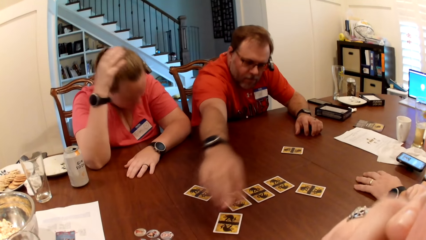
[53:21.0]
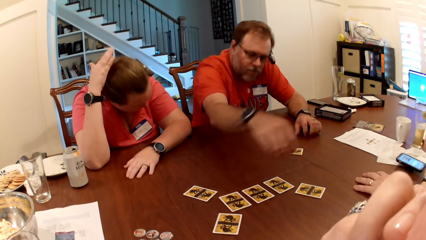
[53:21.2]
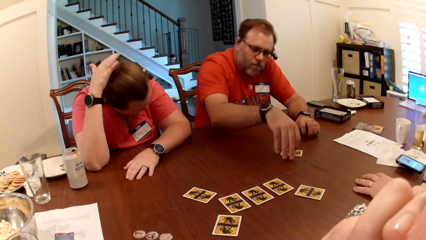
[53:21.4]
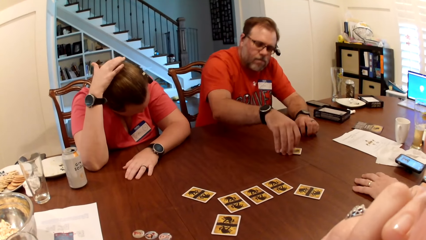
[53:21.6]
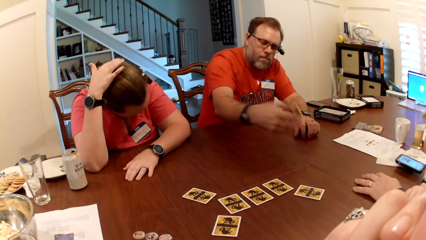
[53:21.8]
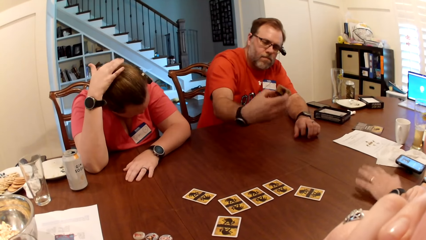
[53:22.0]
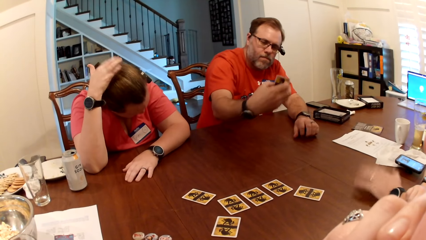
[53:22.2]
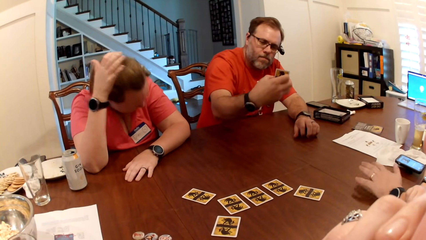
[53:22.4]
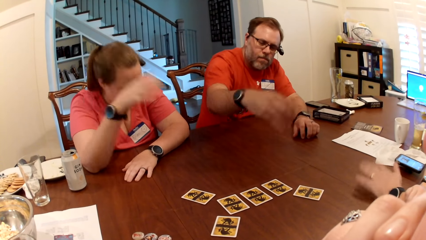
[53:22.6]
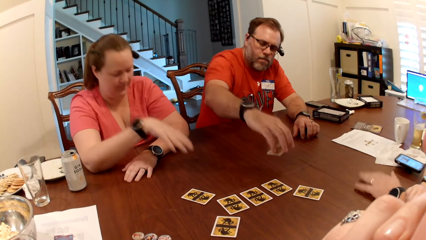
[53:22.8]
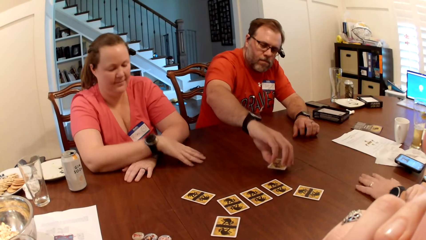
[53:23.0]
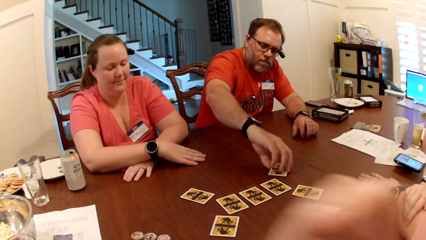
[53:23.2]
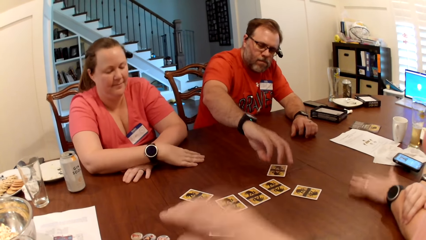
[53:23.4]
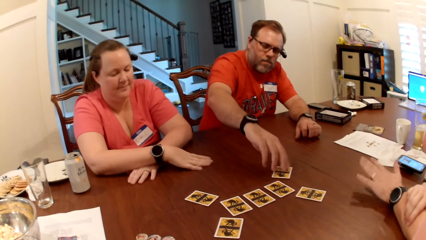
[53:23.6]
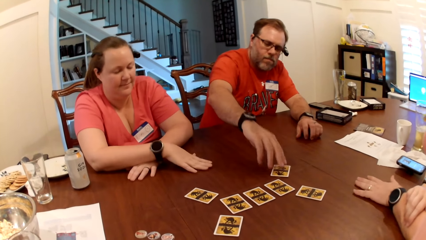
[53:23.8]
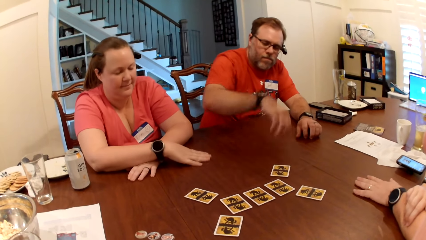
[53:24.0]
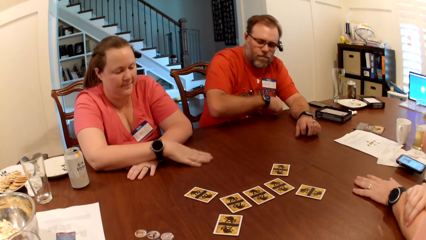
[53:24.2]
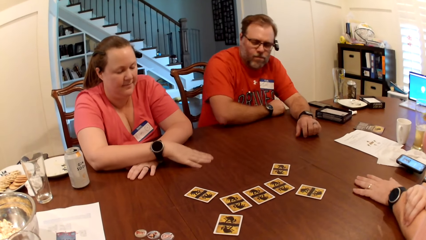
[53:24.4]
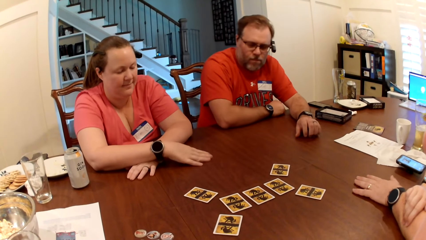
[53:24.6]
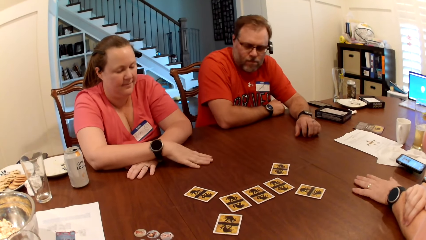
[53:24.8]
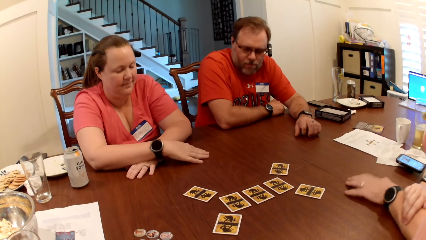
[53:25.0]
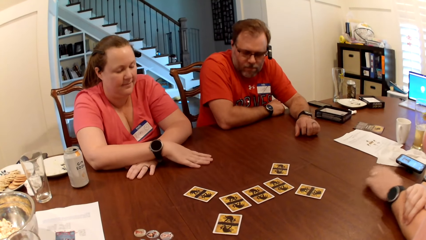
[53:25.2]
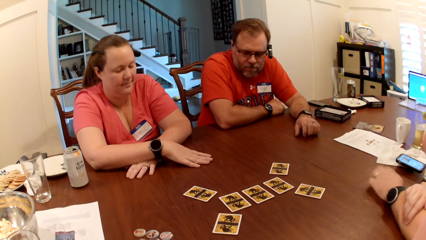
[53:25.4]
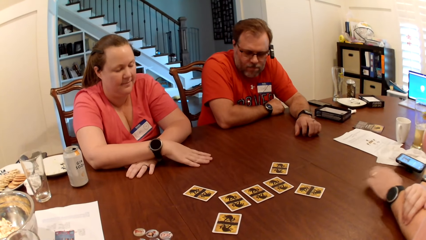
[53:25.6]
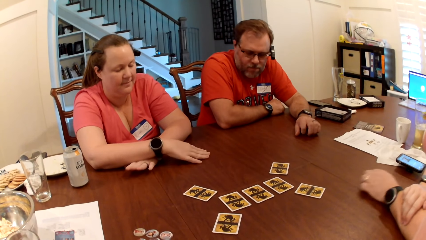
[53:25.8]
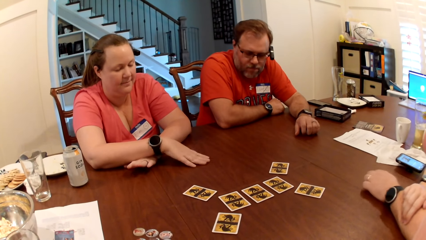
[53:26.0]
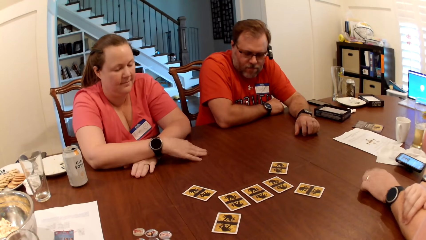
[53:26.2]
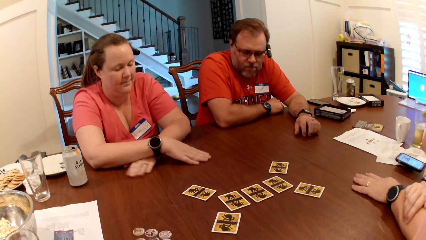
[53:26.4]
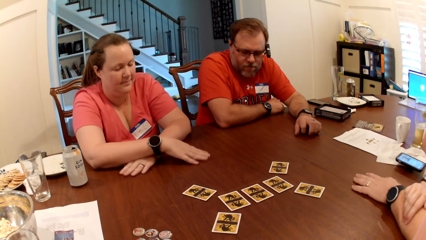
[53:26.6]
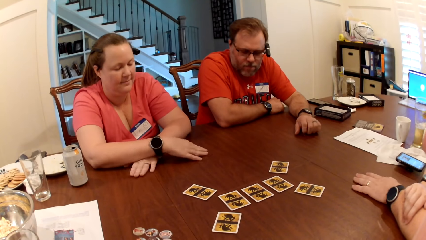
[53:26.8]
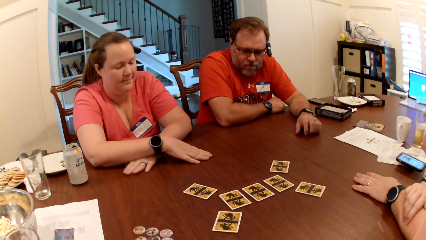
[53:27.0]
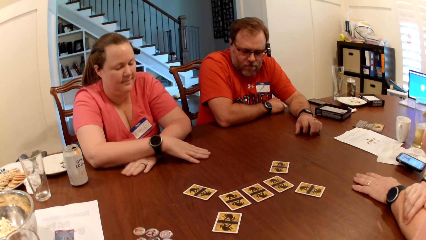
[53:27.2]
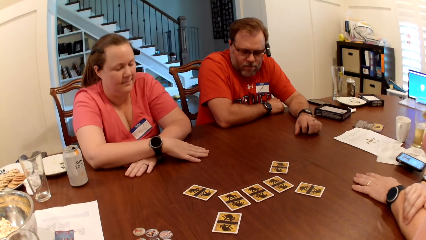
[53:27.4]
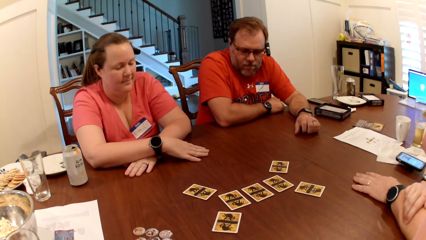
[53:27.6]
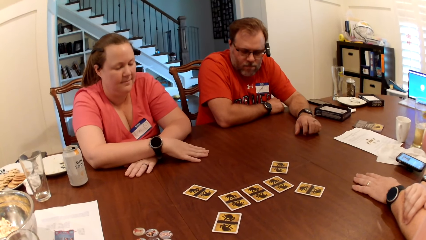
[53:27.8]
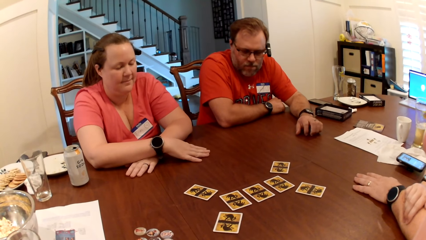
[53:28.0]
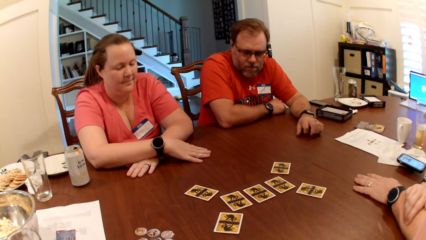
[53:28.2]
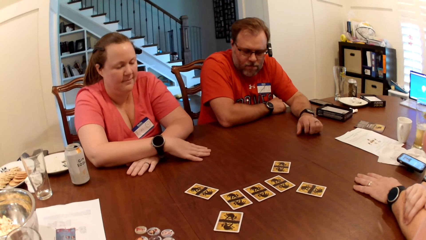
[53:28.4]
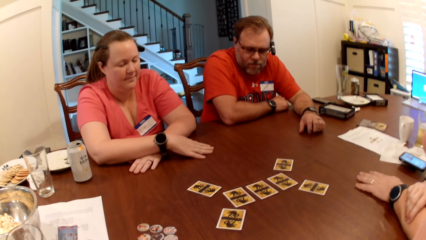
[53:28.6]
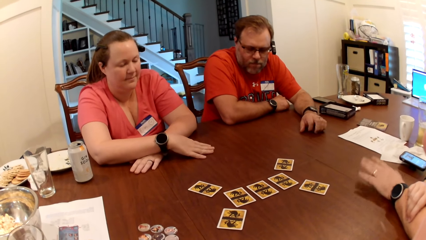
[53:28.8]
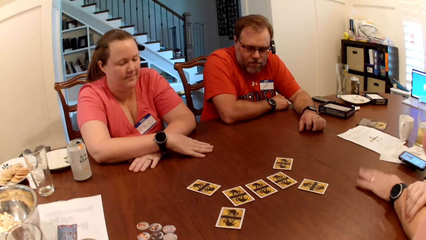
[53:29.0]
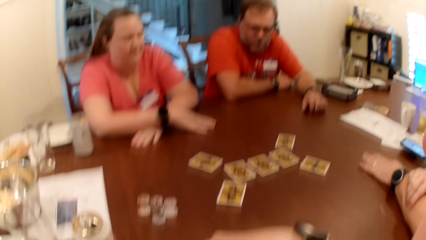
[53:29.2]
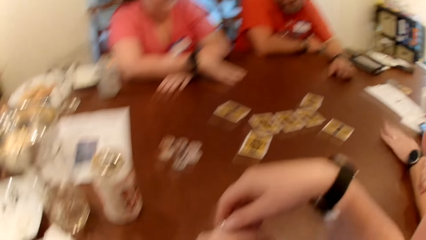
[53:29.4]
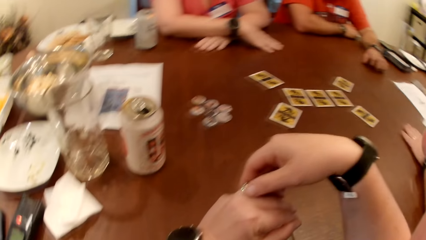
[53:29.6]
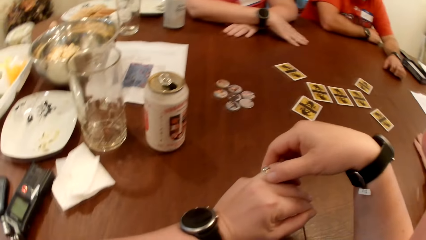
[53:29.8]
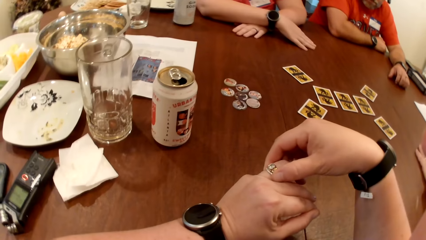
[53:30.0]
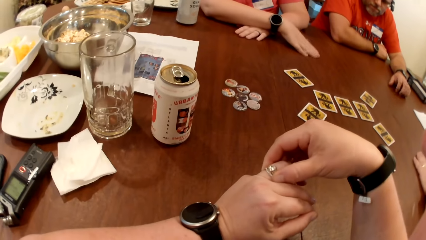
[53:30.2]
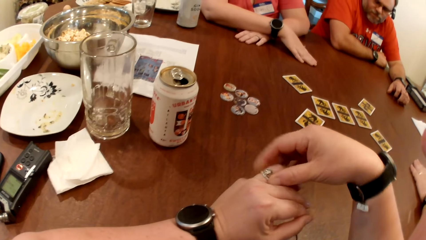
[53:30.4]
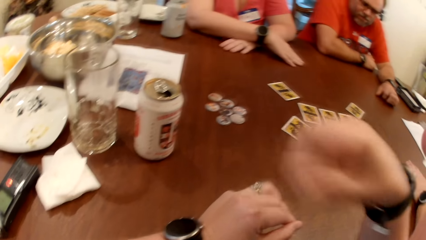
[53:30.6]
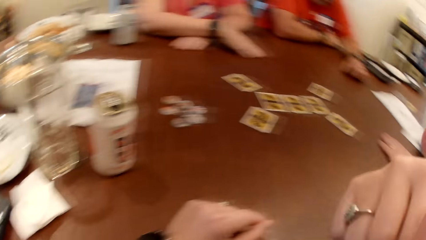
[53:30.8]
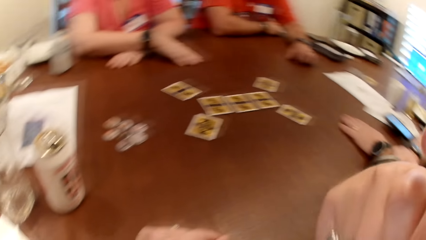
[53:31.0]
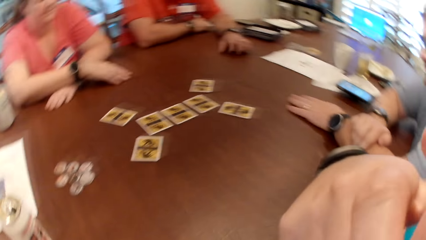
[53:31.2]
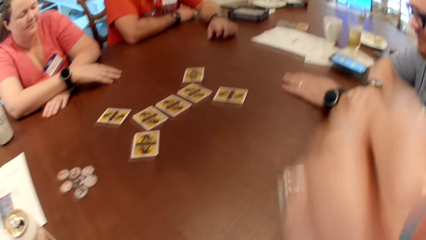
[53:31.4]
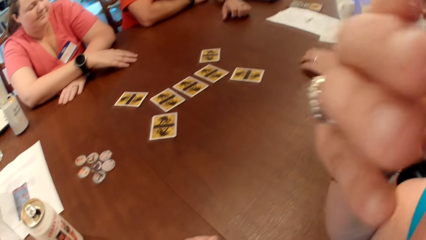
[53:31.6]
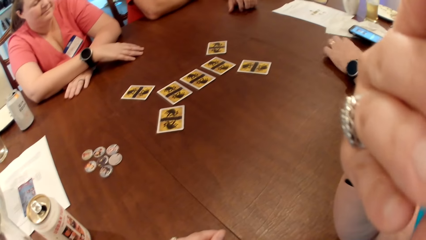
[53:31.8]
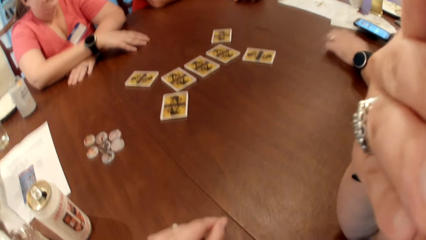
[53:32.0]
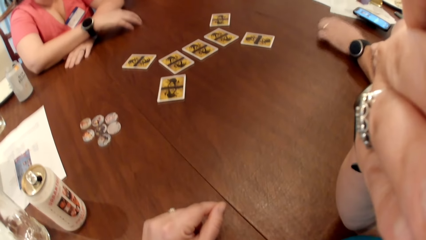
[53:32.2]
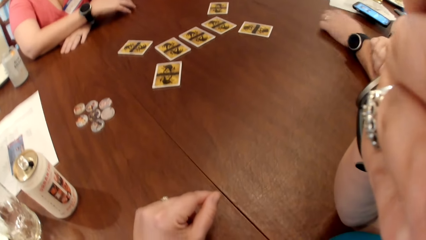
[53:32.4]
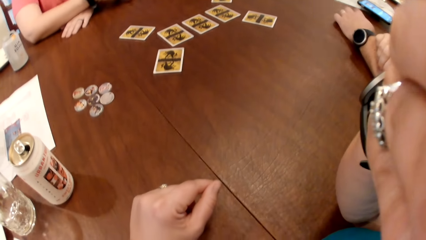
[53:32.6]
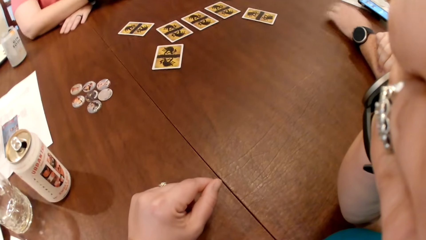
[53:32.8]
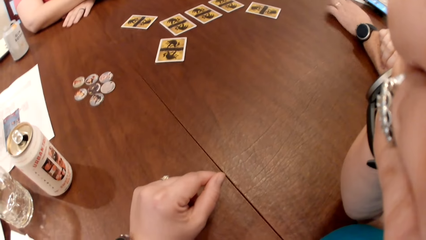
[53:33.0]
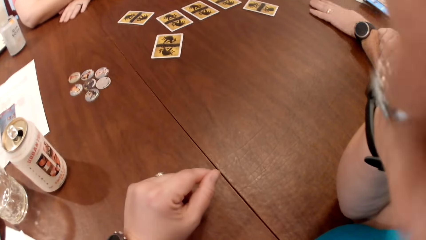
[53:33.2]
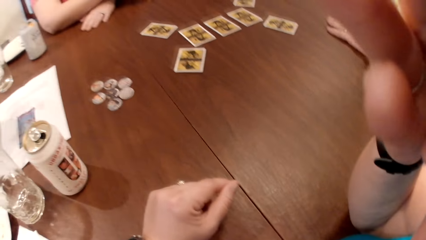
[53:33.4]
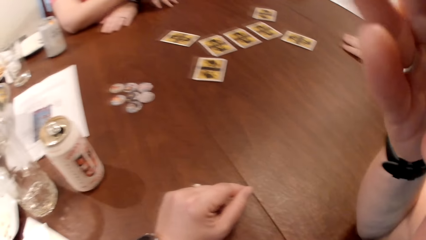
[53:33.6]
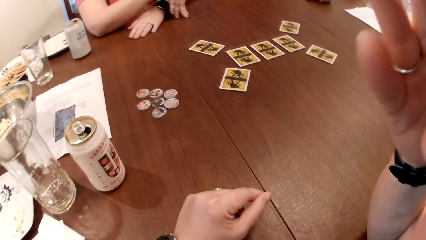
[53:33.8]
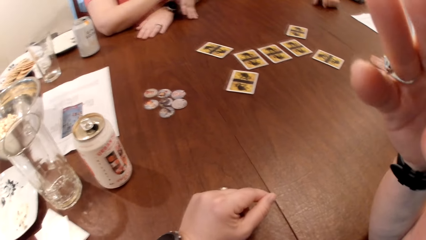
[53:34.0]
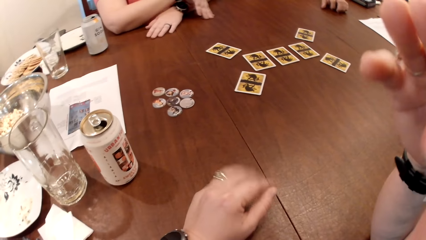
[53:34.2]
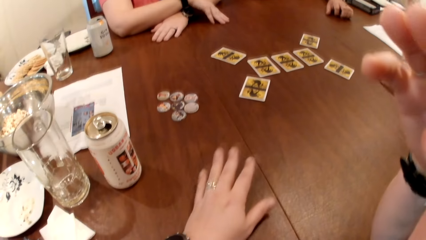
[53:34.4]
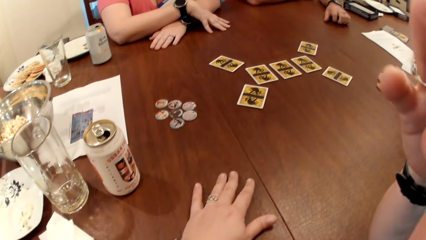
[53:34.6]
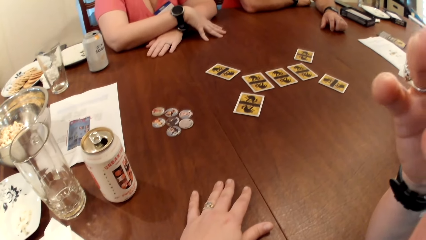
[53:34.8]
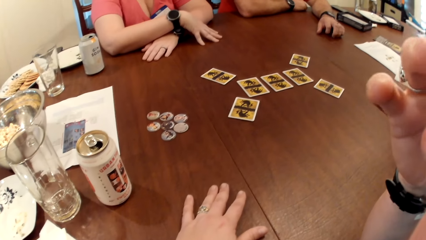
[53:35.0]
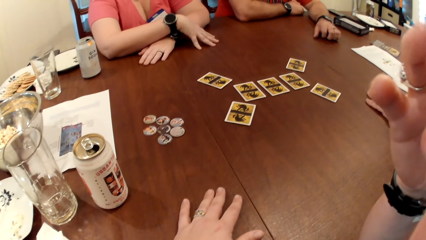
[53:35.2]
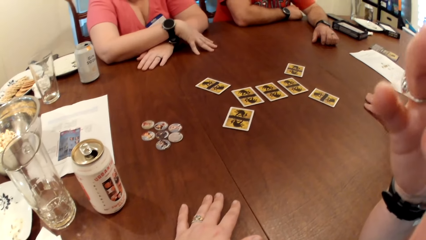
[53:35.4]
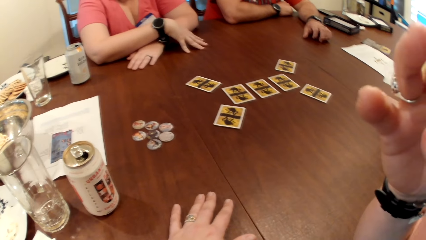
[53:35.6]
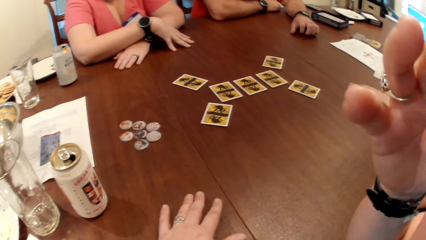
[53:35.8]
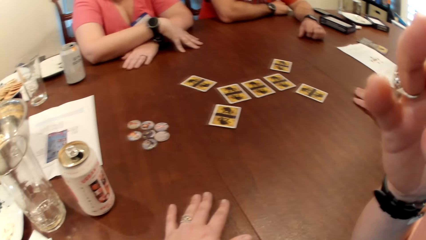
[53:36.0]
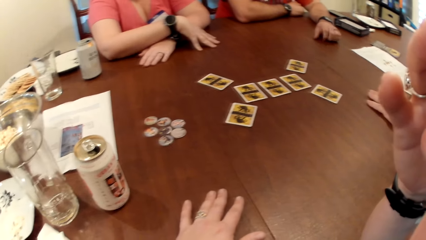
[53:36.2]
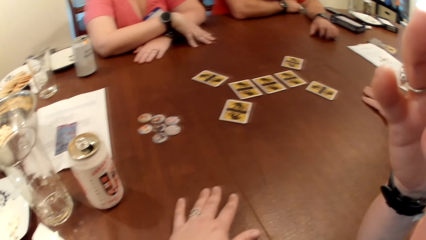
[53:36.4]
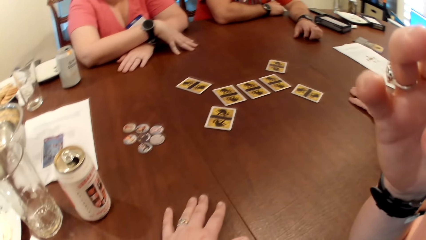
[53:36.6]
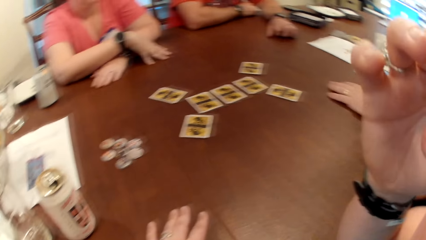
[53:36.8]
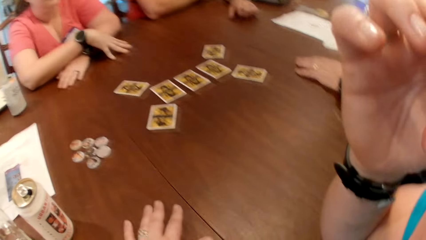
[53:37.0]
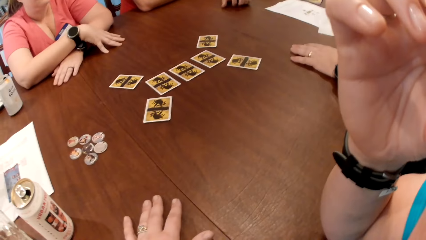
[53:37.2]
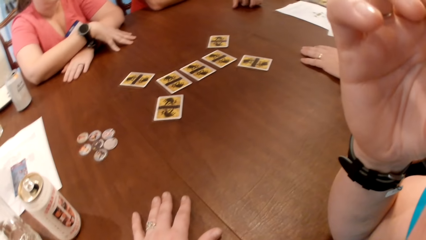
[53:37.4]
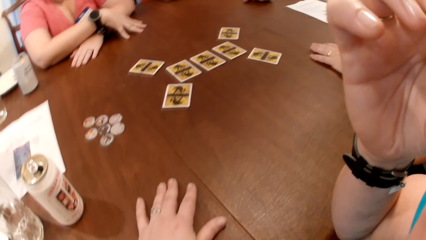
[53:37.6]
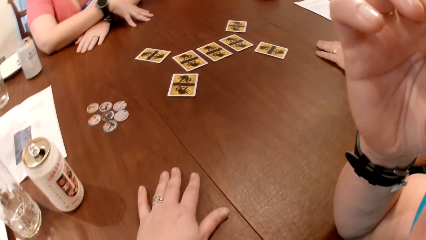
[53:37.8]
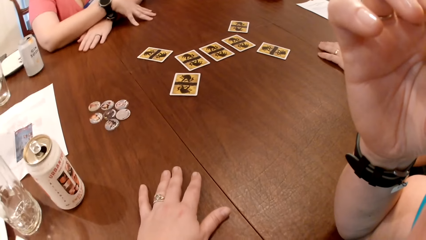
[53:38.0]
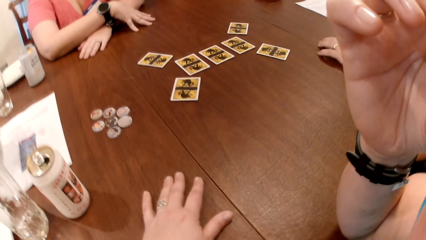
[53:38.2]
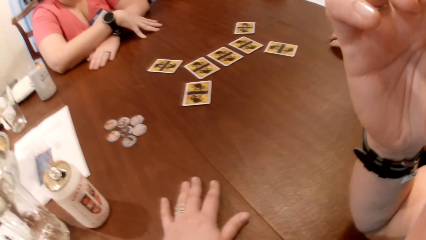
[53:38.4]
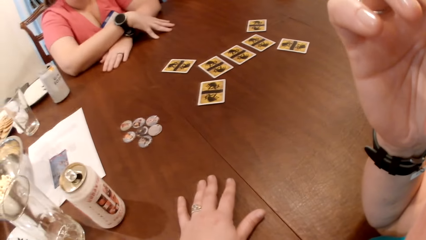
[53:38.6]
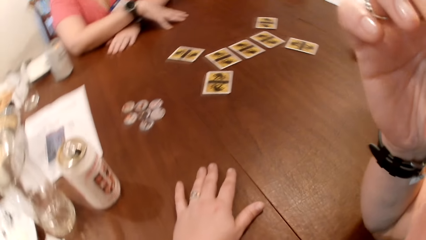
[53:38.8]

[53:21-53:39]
The man places the card on the table with his right hand. The camera wearer looks around. The man picks up a card from the table with his right hand and places the card on the table with his right hand. The camera wearer touches playing cards. She adjusts a ring on her left hand with her right hand. She looks around. She raises a hand up.
